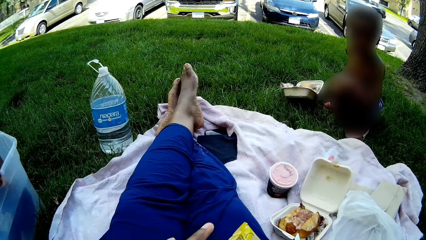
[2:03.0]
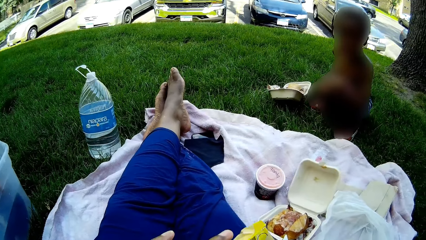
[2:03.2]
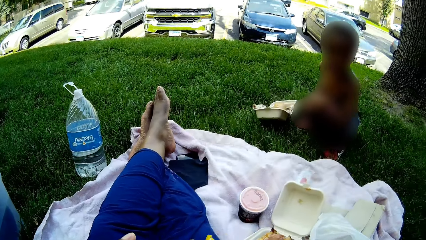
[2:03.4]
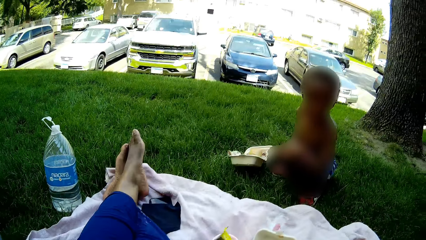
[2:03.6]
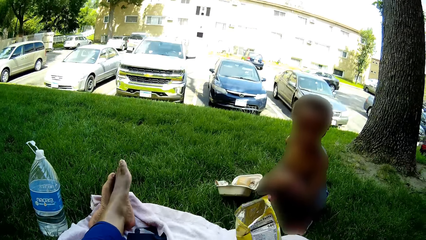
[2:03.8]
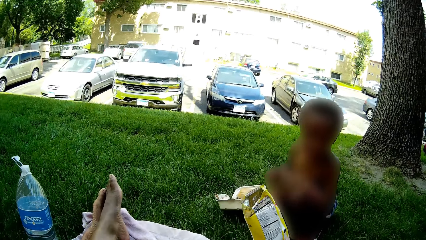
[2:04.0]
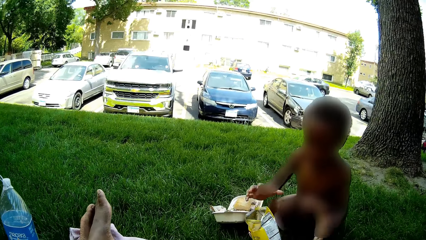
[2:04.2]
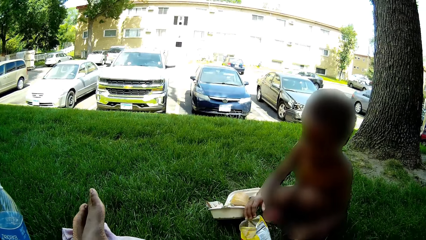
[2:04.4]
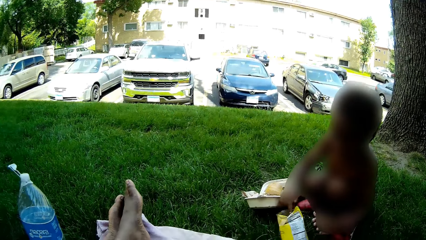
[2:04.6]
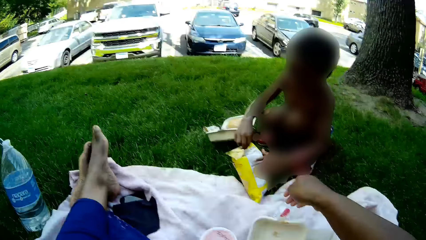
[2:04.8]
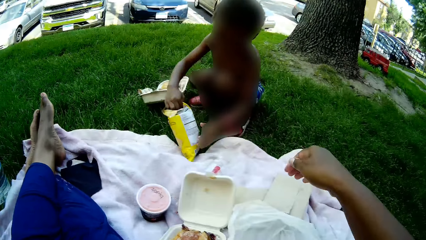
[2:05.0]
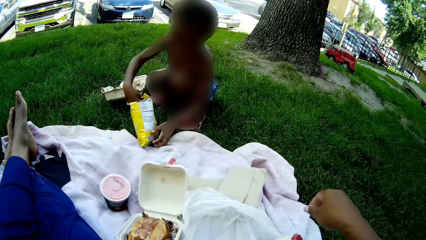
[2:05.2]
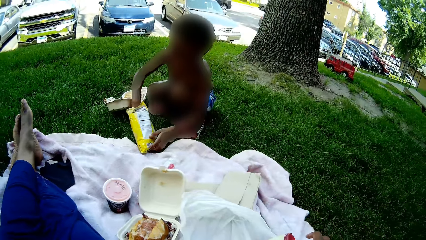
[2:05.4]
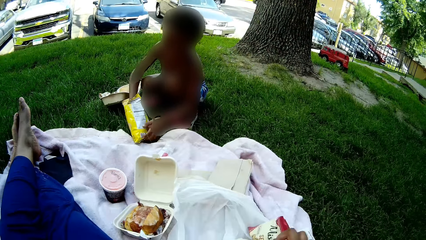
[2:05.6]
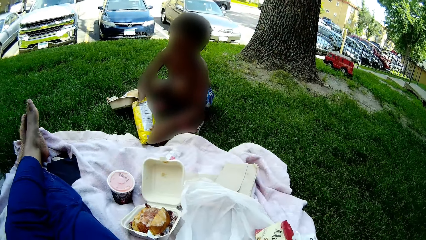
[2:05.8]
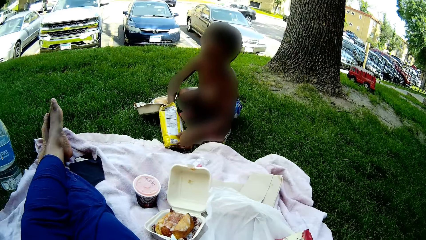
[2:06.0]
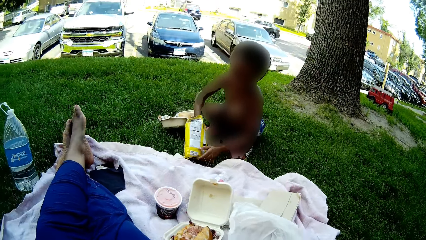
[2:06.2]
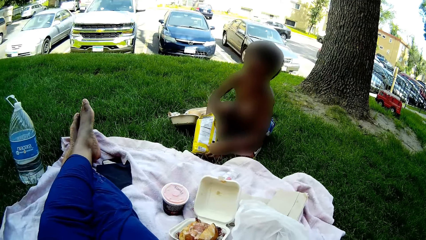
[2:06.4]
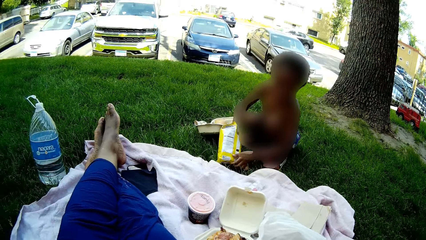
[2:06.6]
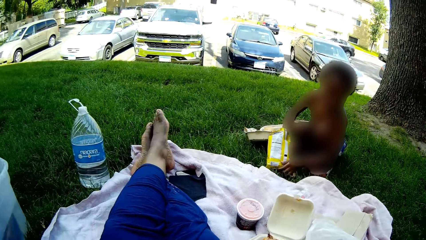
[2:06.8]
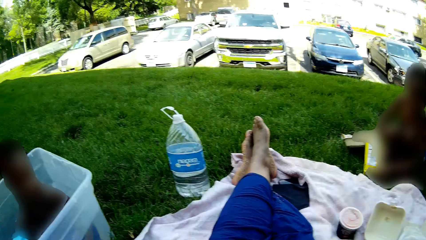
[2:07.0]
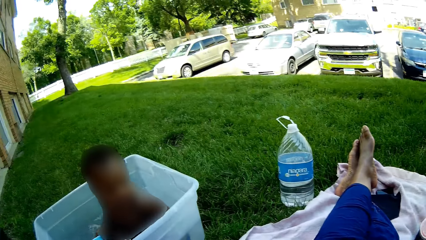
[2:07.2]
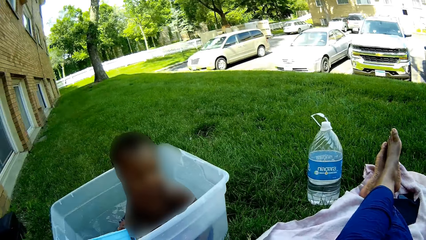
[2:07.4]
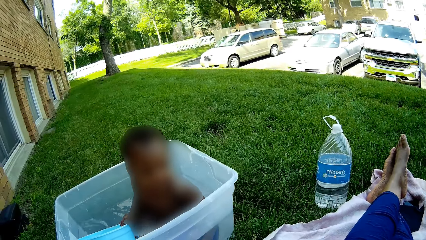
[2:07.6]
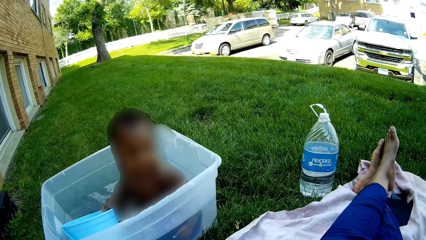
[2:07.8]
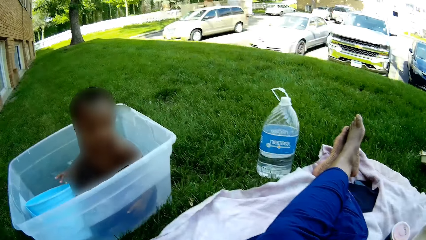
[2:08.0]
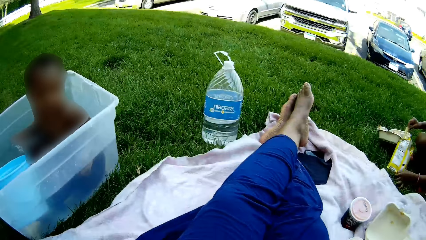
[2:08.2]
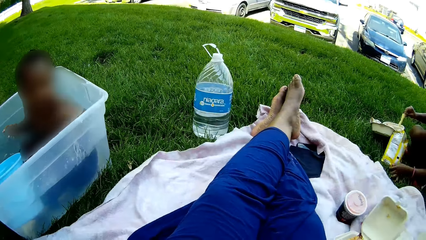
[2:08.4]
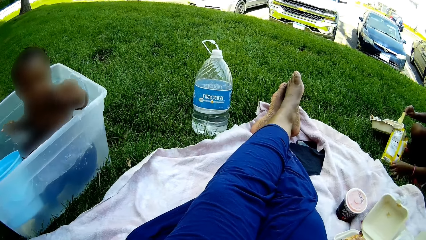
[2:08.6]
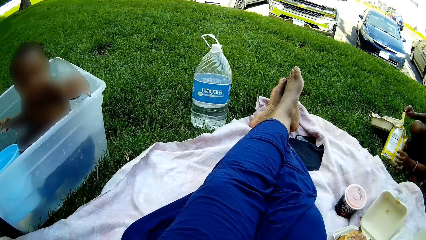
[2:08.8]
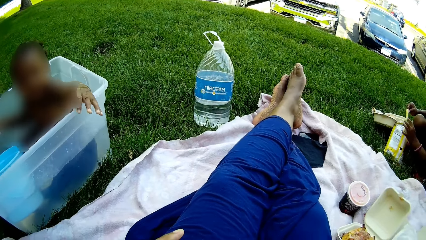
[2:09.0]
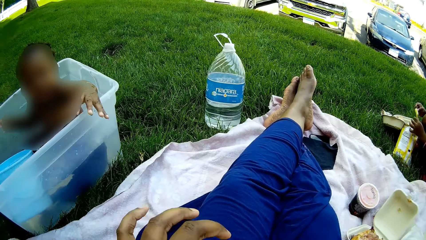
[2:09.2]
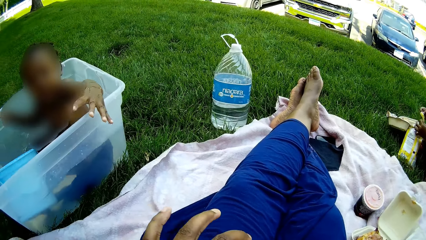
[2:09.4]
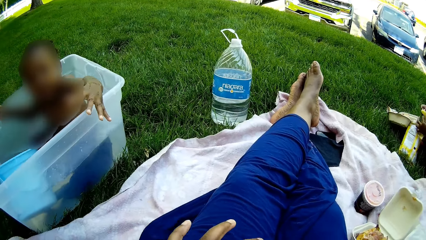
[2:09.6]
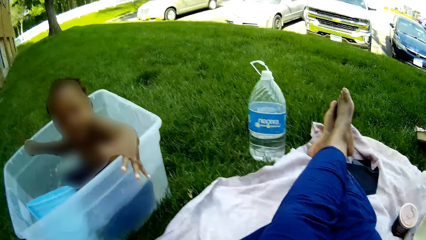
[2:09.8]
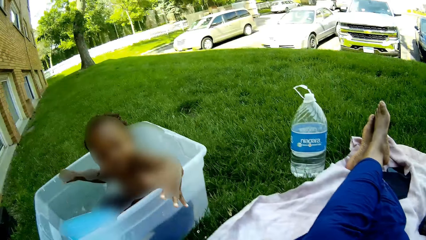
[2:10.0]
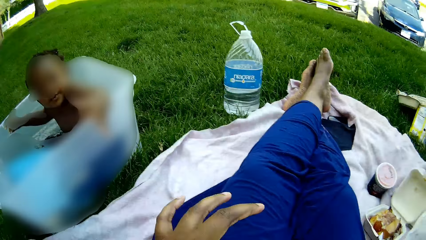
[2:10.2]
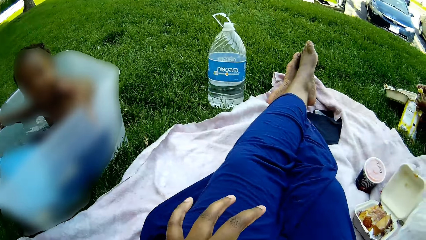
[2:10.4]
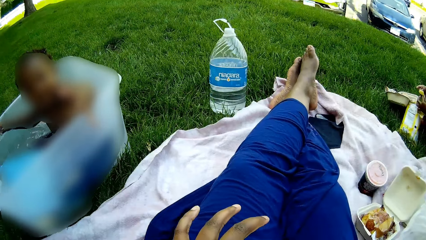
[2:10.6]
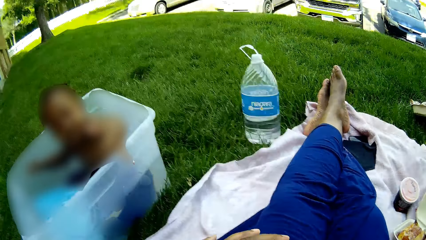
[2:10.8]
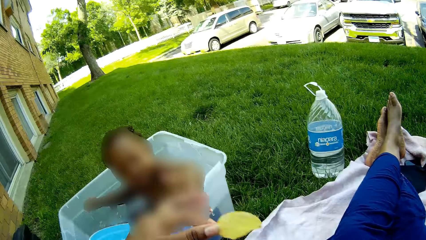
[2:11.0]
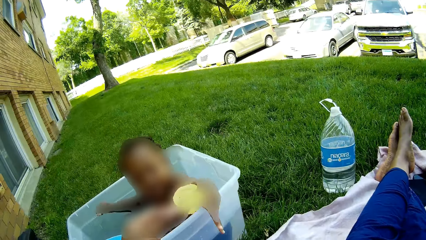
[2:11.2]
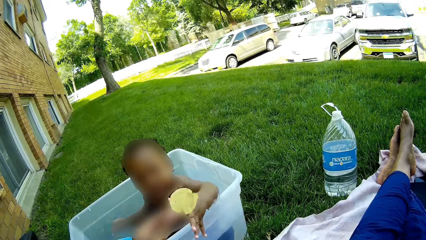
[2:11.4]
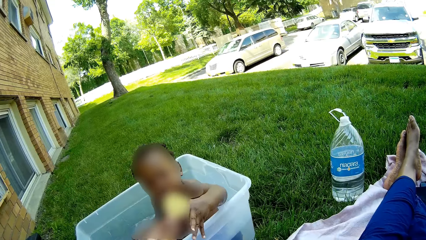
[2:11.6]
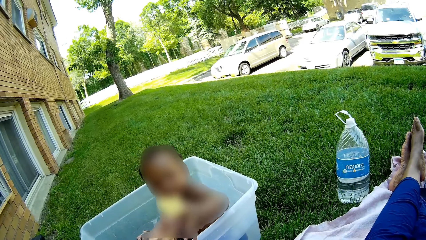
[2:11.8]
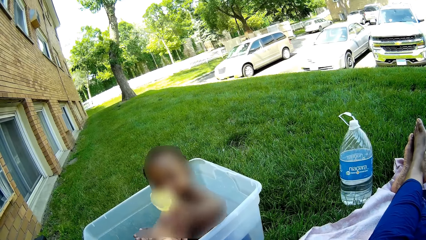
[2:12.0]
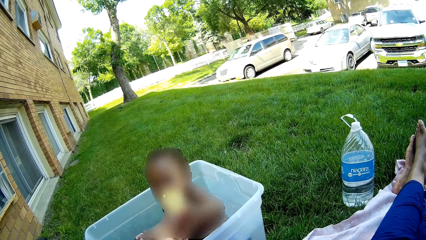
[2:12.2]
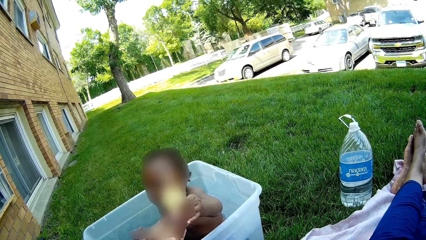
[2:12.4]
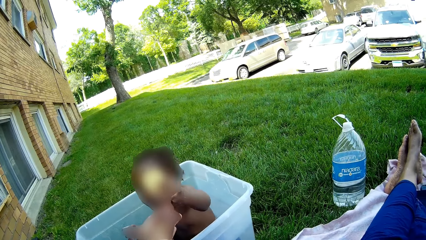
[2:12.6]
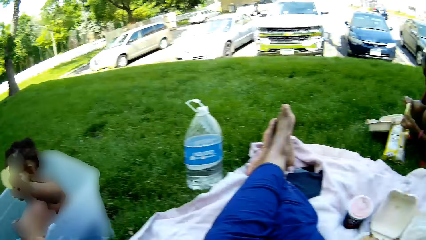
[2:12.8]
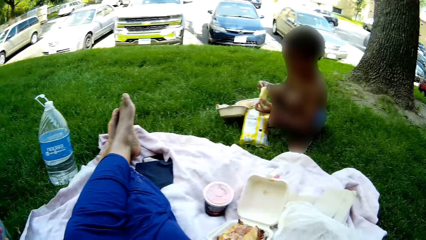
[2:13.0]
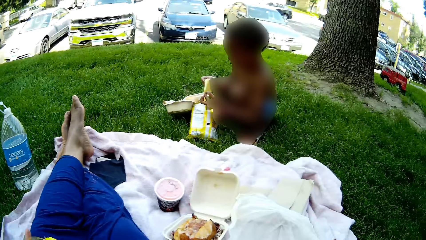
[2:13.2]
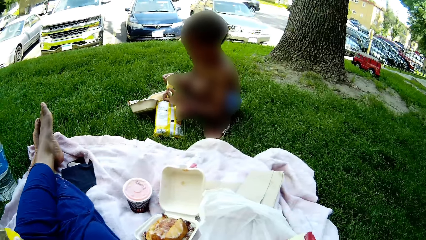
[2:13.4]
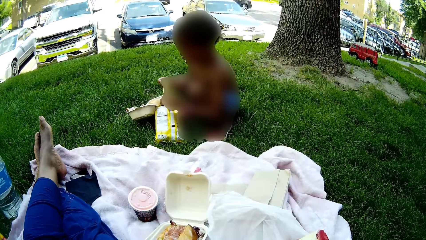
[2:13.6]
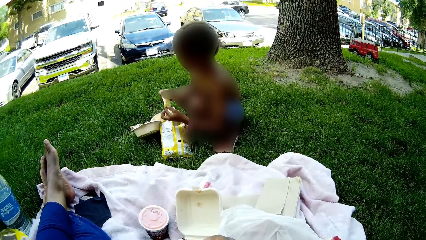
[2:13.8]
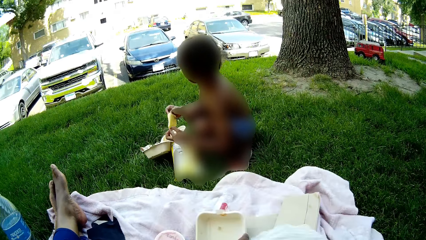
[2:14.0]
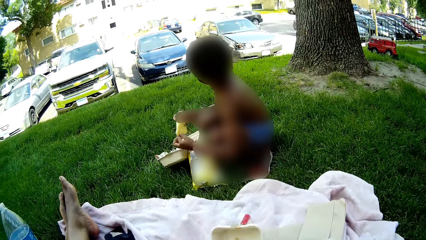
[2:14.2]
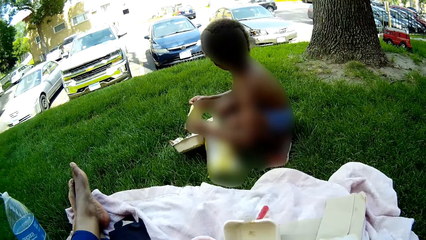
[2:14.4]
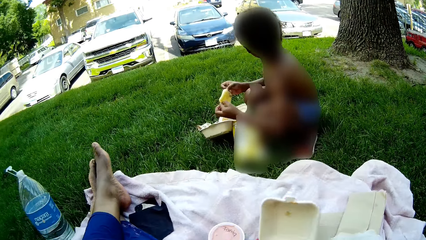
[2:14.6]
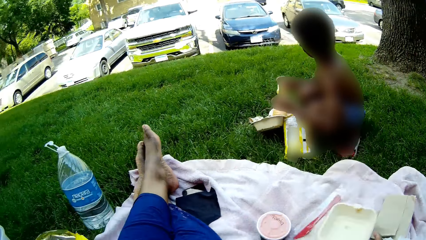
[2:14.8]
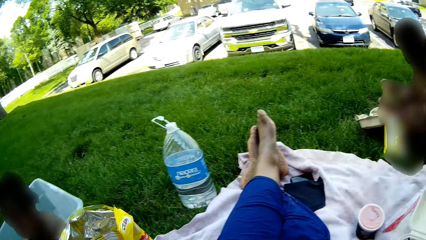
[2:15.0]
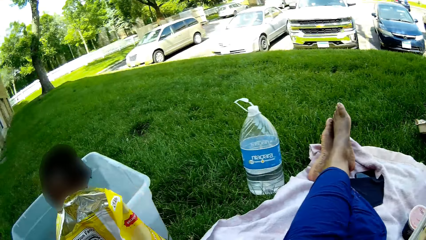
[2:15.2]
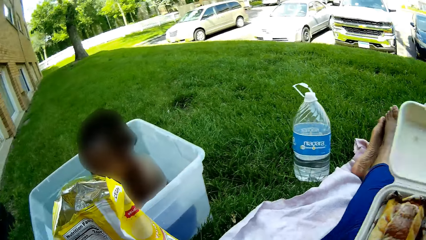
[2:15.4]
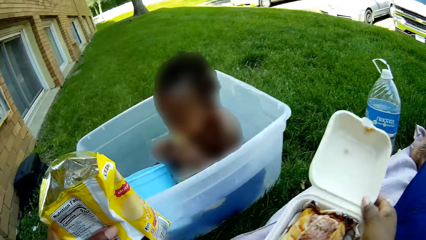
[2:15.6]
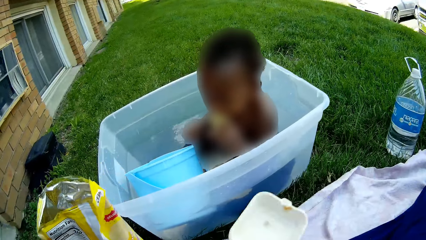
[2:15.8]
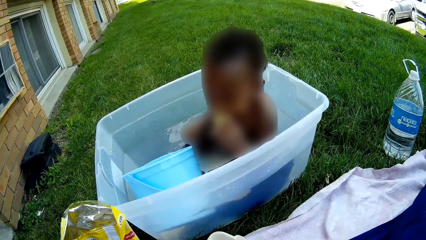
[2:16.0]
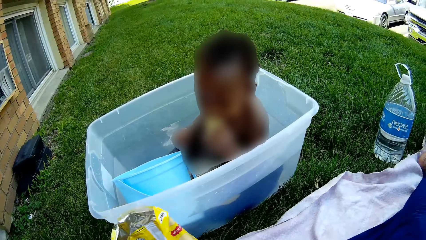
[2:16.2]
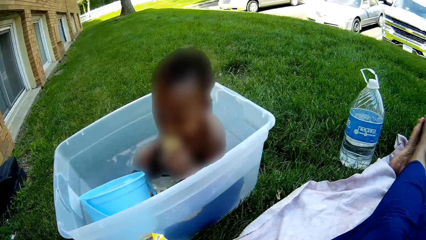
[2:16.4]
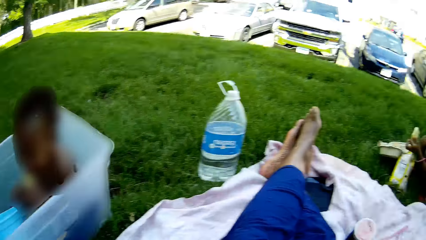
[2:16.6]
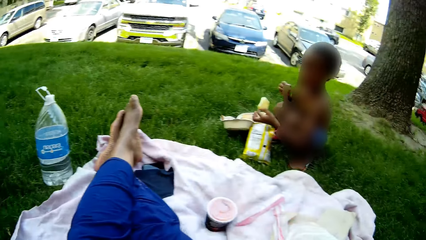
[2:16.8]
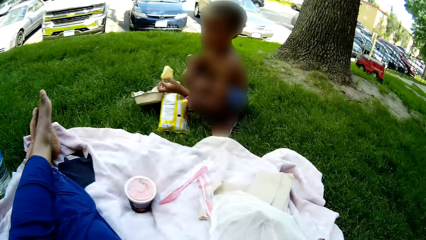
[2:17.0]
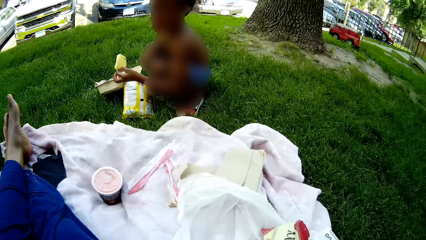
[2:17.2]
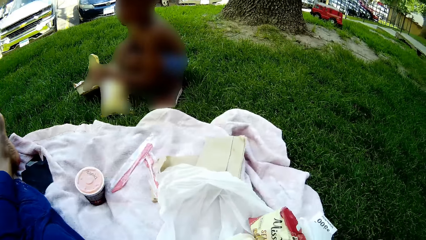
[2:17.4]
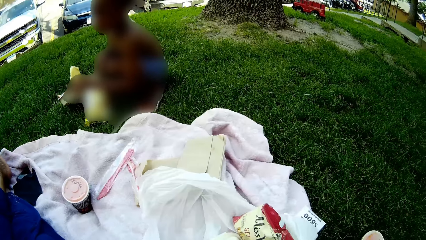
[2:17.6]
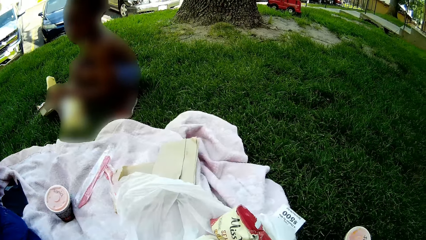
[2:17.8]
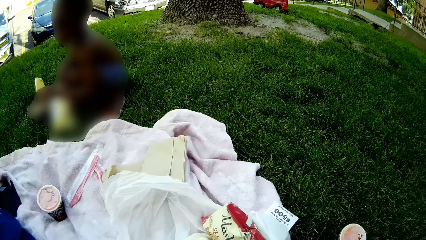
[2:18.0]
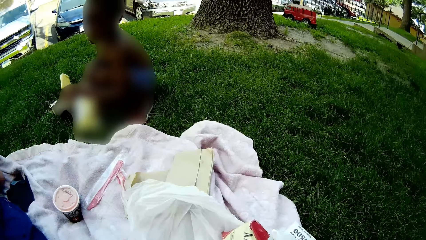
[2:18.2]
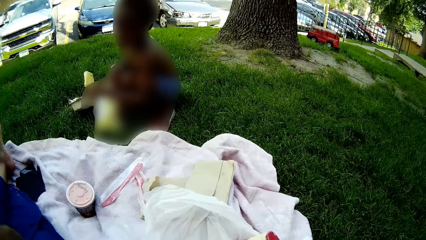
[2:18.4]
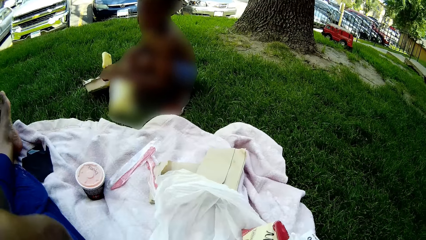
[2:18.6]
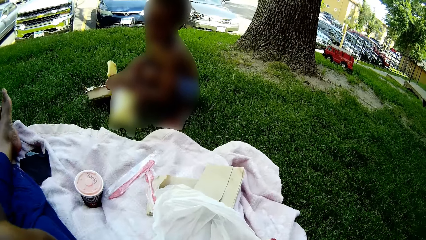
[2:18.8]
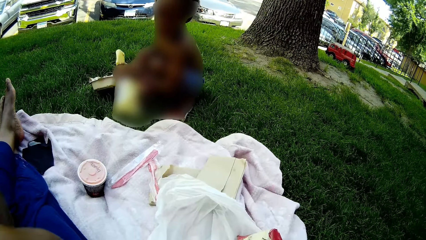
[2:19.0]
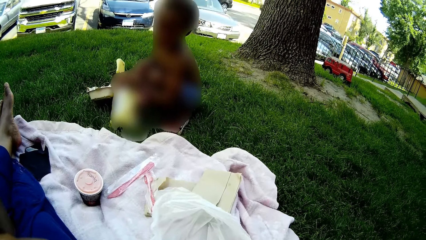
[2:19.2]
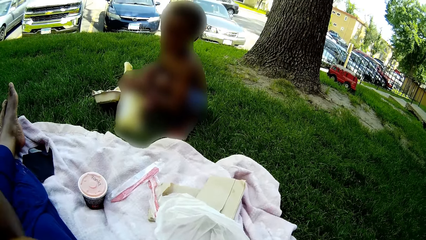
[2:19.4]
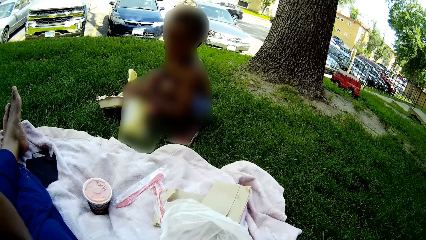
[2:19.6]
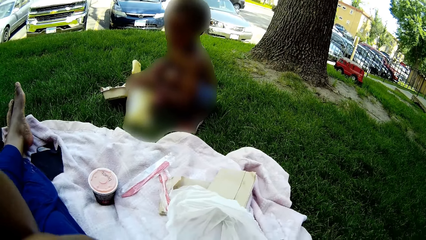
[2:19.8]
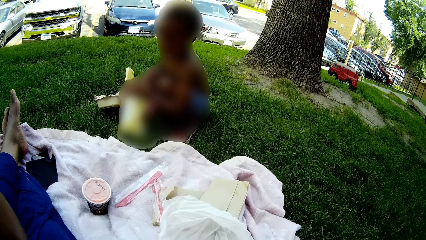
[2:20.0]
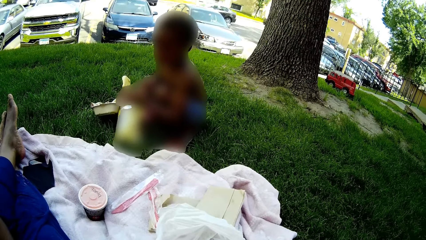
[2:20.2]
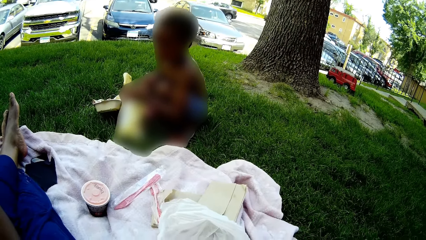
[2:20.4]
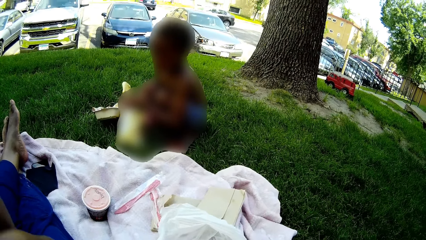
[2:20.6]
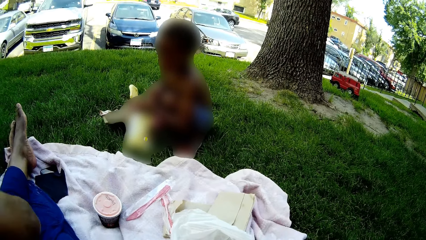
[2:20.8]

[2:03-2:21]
The camera wearer passes the pack of chips to a boy with her right hand. The boy removes a piece of chips from the pack of chips with his right hand. The baby stretches his left hand towards the camera wearer. The camera wearer passes a piece of chips to the baby with her left hand. The baby collects the chips from the camera wearer with his left hand. The boy puts a chip in the takeaway pack with his right hand. The camera wearer picks up a takeaway pack from the blanket with her right hand. She drops the takeaway pack on the floor with her right hand.
